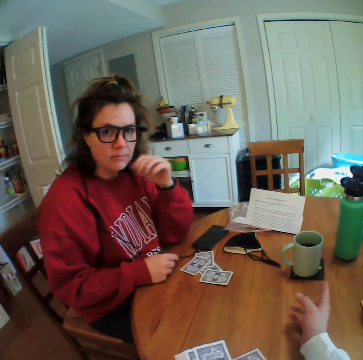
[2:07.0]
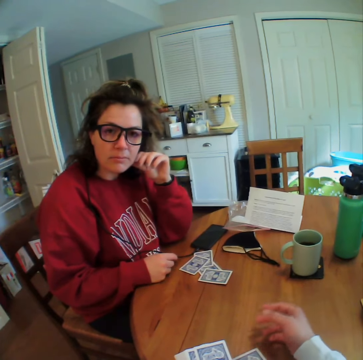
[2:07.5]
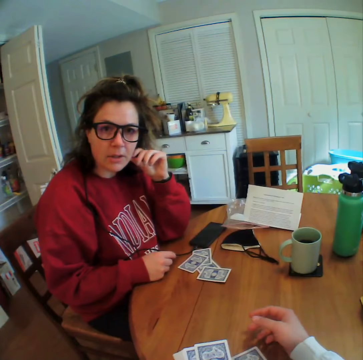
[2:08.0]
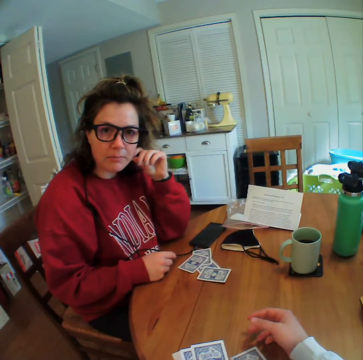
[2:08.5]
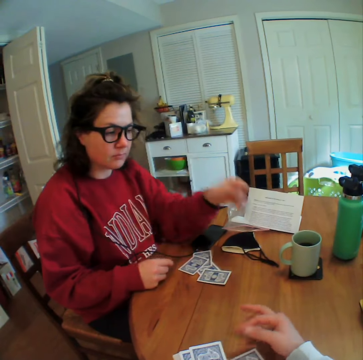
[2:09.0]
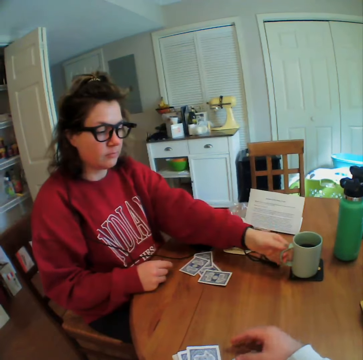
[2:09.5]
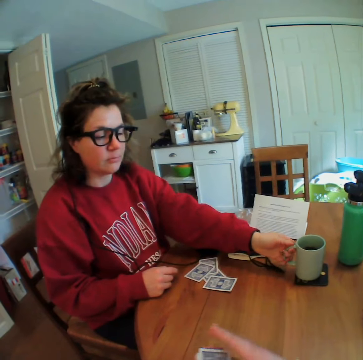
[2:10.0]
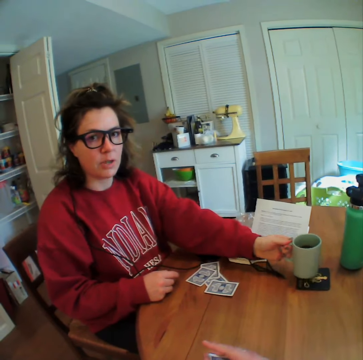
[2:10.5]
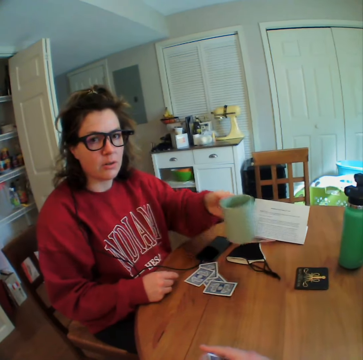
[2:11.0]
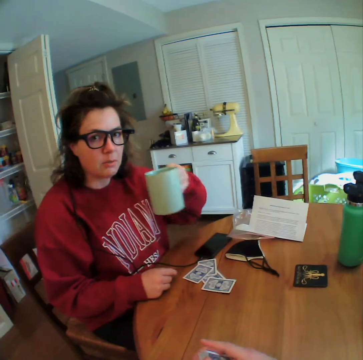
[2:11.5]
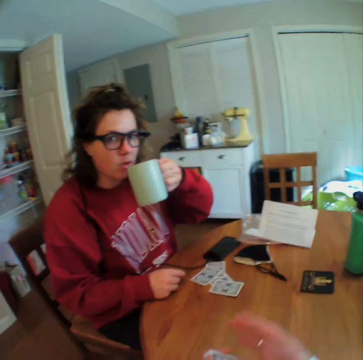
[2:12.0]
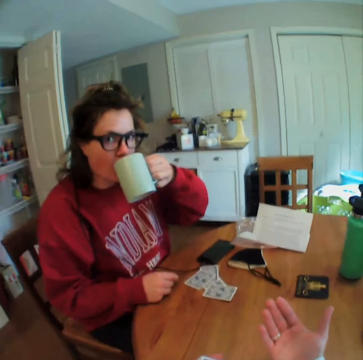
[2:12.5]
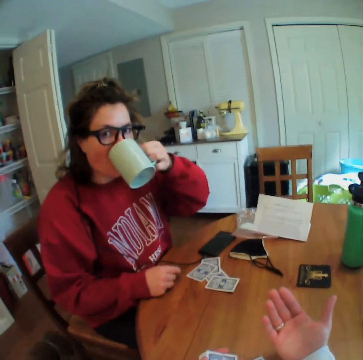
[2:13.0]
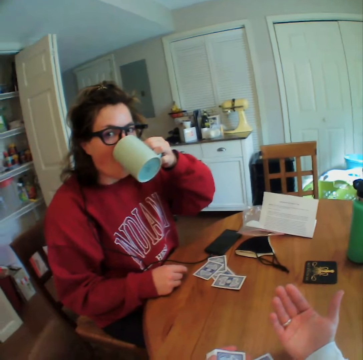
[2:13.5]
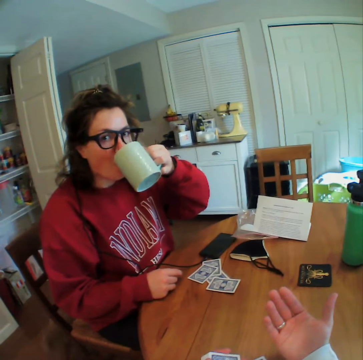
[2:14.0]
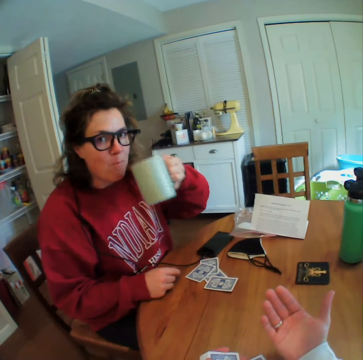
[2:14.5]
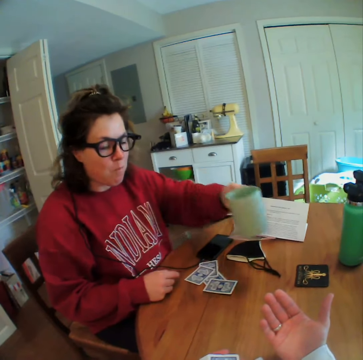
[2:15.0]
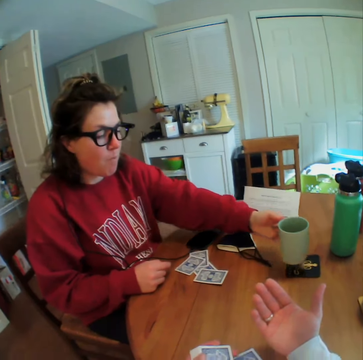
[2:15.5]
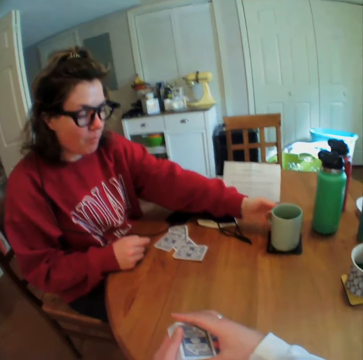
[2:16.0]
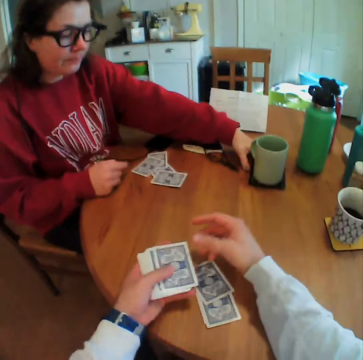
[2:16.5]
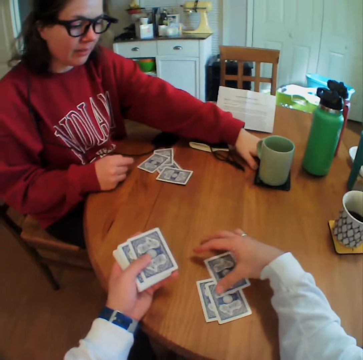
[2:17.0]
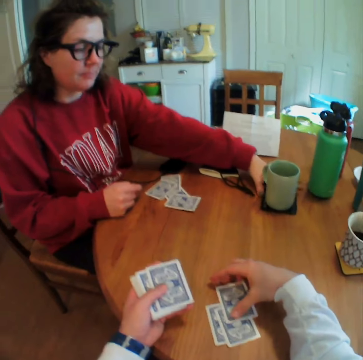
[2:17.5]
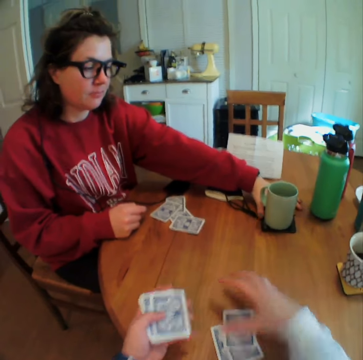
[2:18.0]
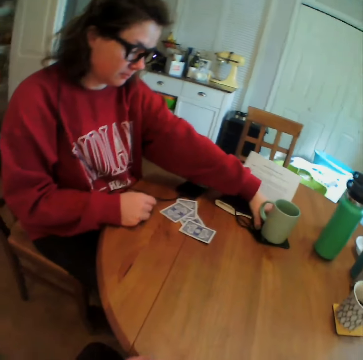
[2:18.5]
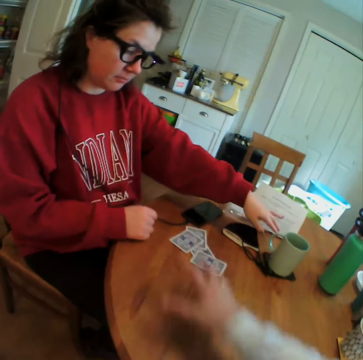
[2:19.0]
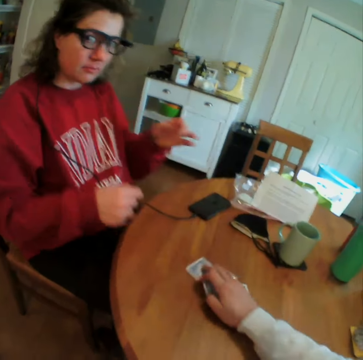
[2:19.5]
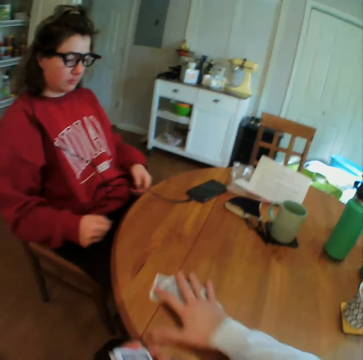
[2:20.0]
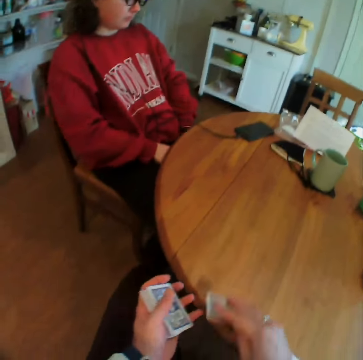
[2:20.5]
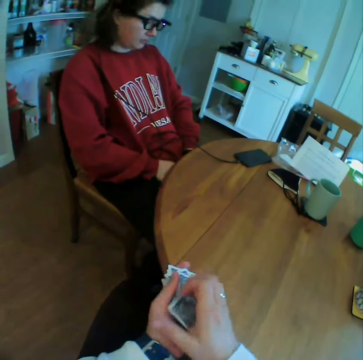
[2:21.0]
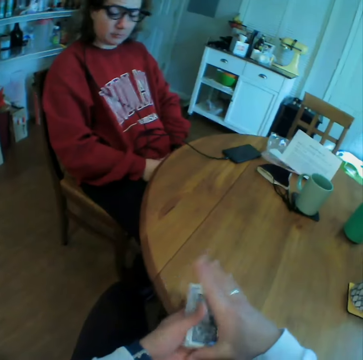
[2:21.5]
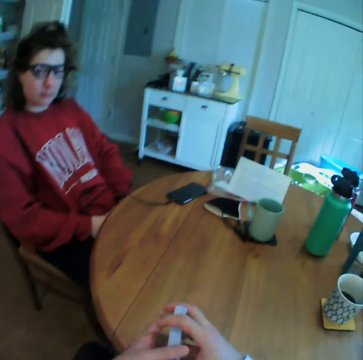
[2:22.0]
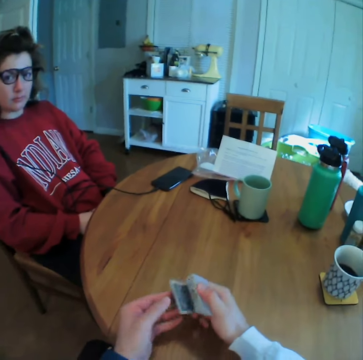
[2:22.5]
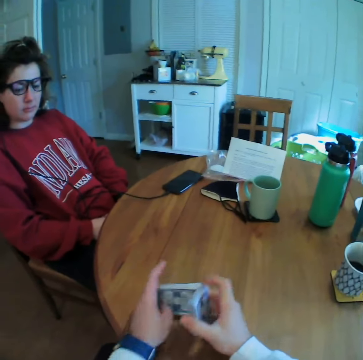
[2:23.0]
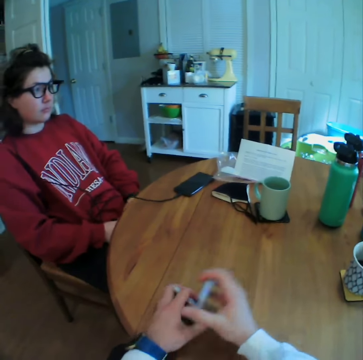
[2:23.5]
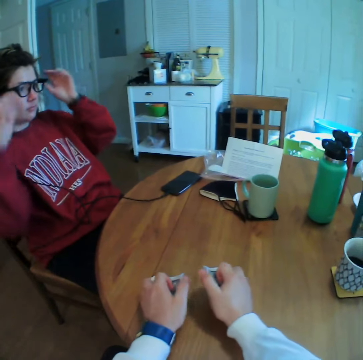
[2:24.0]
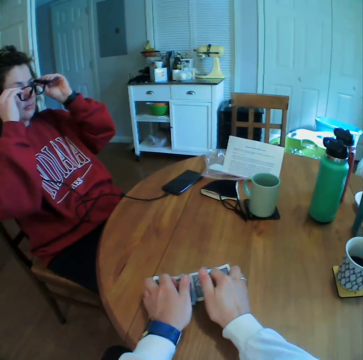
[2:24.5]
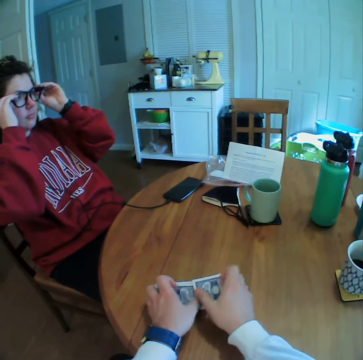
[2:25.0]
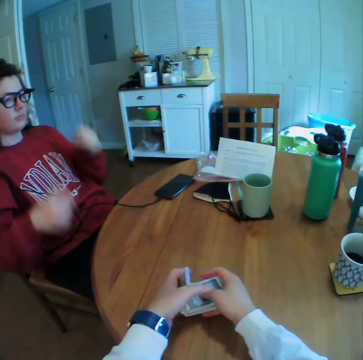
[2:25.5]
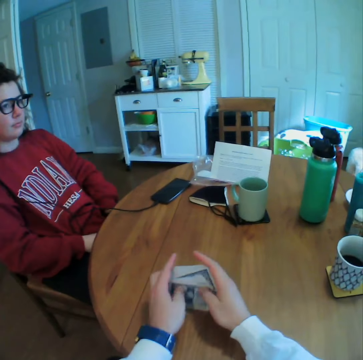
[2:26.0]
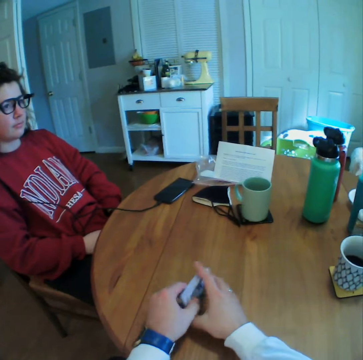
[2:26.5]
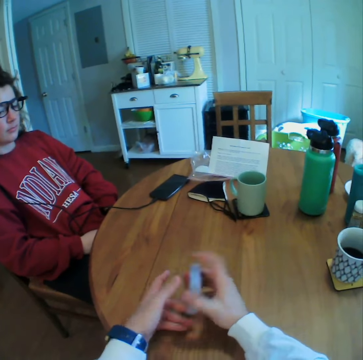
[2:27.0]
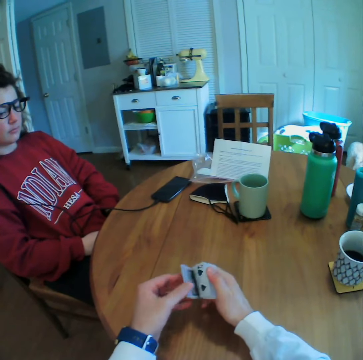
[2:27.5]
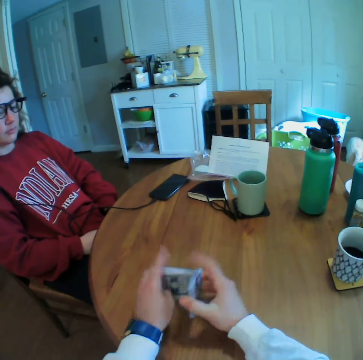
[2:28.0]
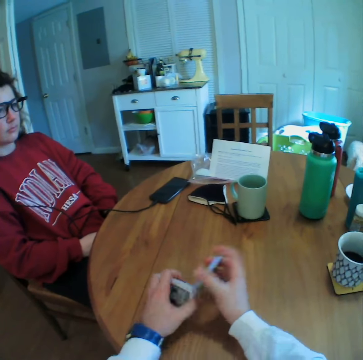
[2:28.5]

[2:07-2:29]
A woman picks up a cup of tea. The woman holds the cup. The woman drinks the tea. The camera wearer gestures with his hand. The woman puts the cup on the table. The camera wearer picks up the cards. He shuffles the cards. The woman touches her spectacles. The woman lifts her hands. The woman puts down her hands.

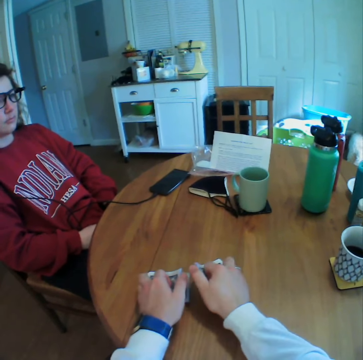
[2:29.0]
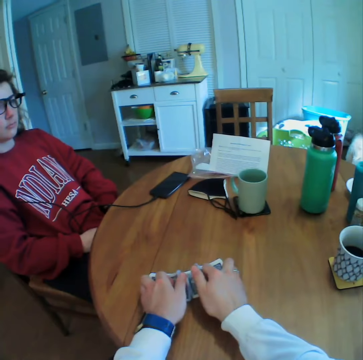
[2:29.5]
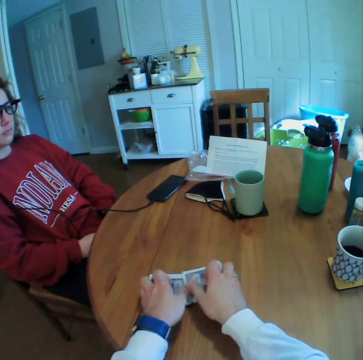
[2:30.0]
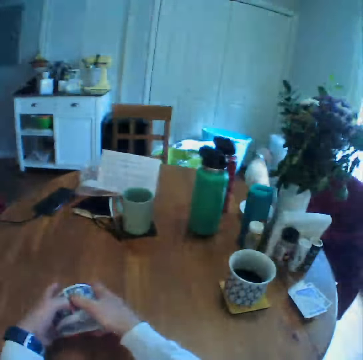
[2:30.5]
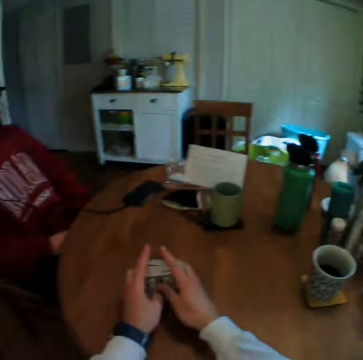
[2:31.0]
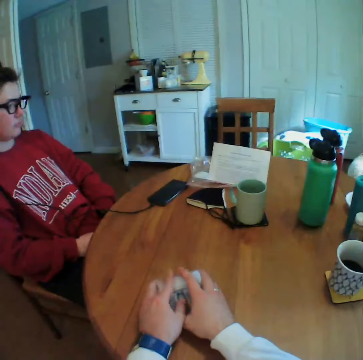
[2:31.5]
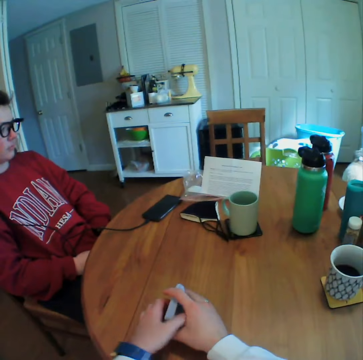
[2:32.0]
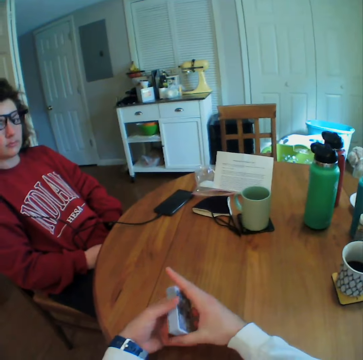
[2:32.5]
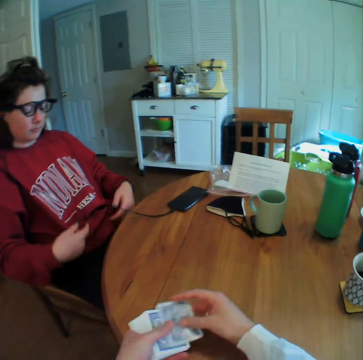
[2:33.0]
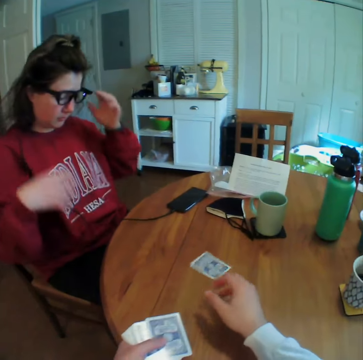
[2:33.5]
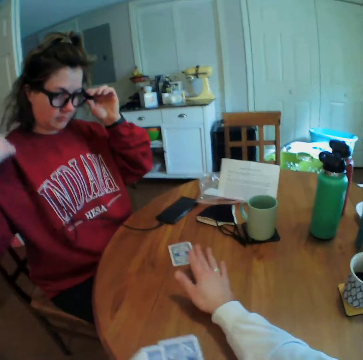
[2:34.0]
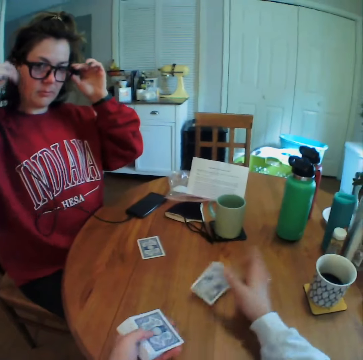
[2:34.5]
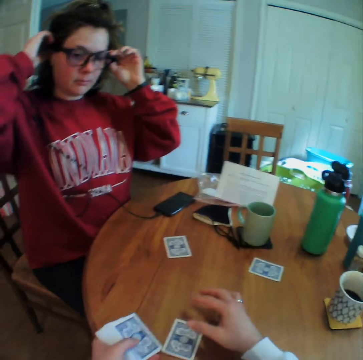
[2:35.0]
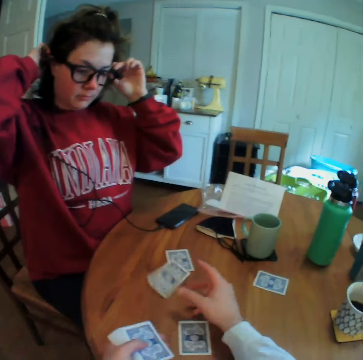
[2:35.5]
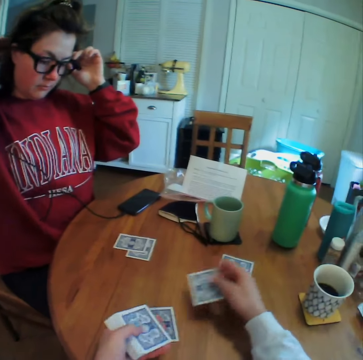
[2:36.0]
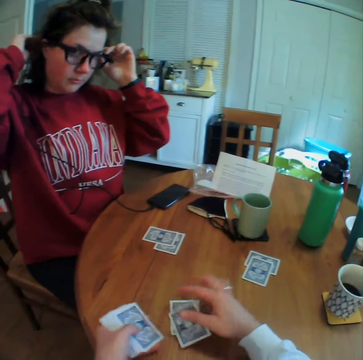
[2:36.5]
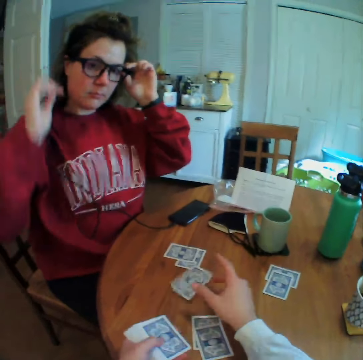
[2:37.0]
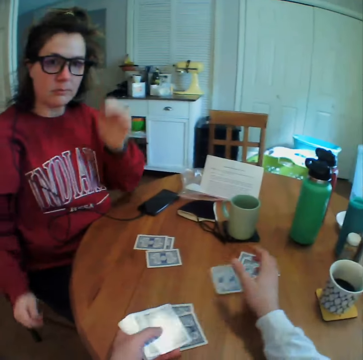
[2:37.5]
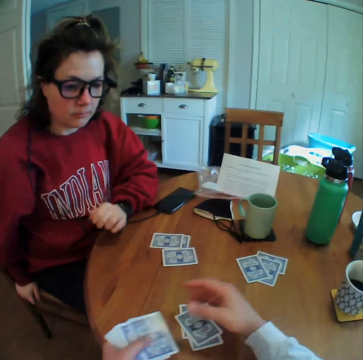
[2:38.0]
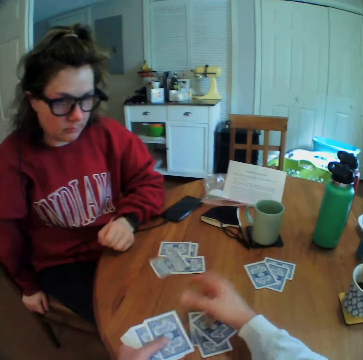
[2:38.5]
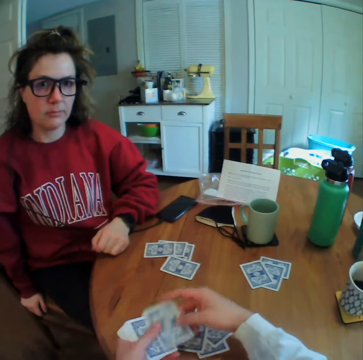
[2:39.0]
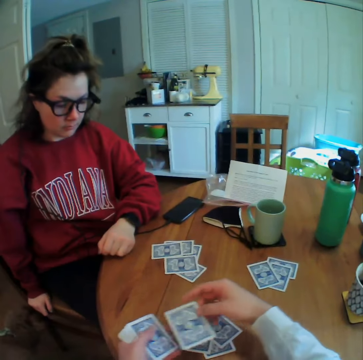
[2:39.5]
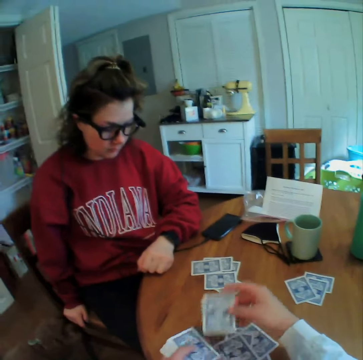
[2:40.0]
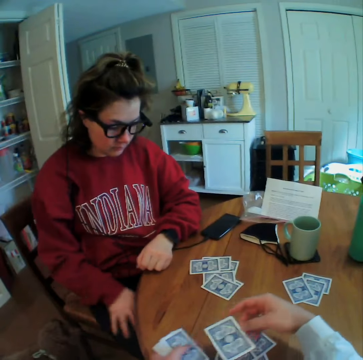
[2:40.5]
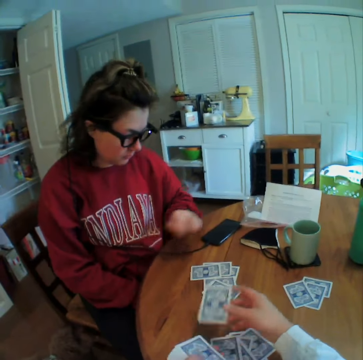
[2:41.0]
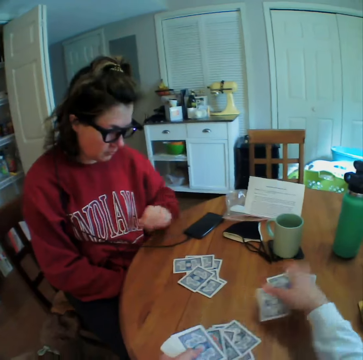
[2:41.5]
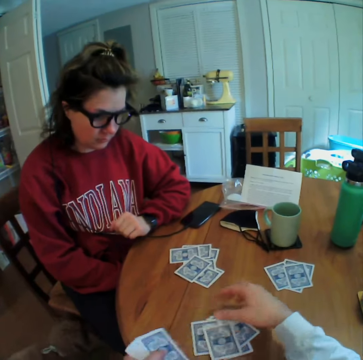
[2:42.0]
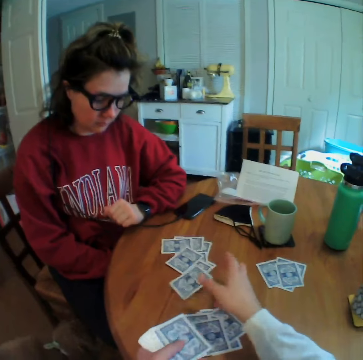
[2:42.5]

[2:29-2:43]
A woman moves her hands. The camera wearer drops the cards on the table. The woman touches her spectacles. The camera wearer distributes the cards. The woman lifts her hands. The woman touches her hair. The woman puts down her hands.

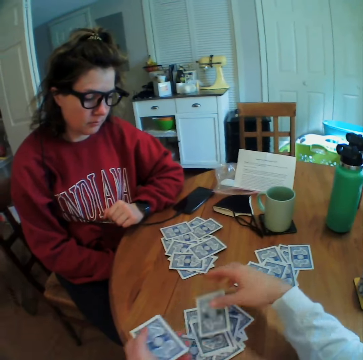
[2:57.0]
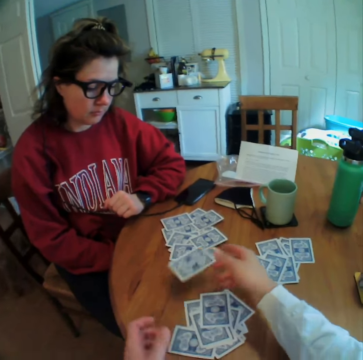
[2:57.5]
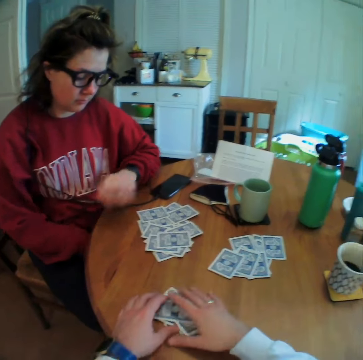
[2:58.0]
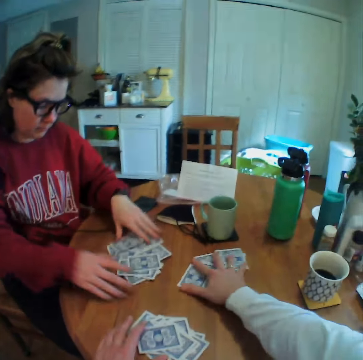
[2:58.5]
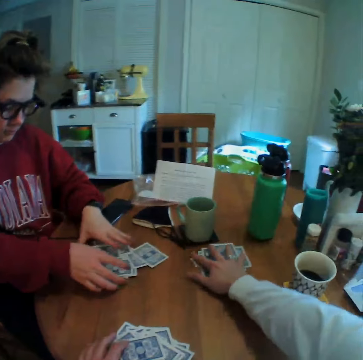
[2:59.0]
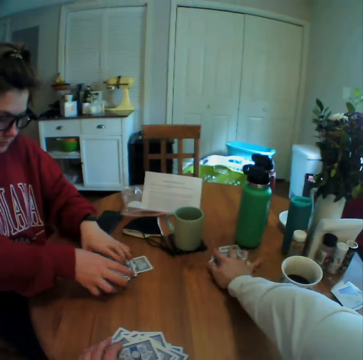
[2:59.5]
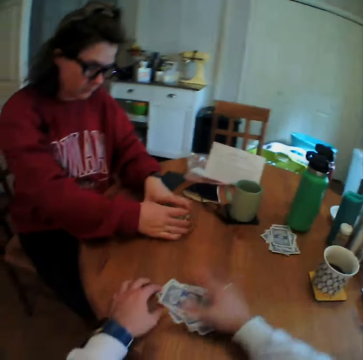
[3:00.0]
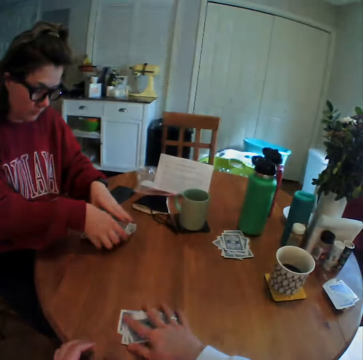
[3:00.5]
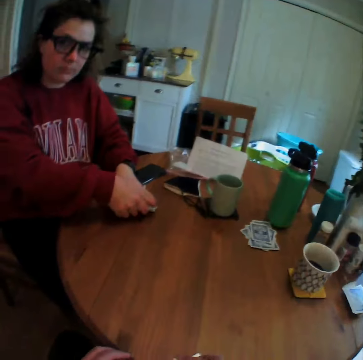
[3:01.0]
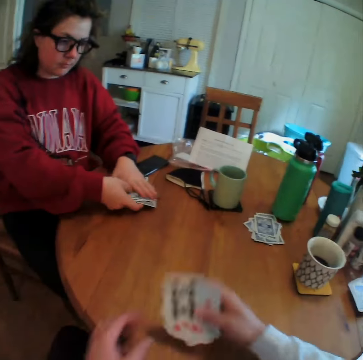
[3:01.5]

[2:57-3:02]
A woman picks up the cards. The camera wearer pushes the cards. They pick up the cards.
